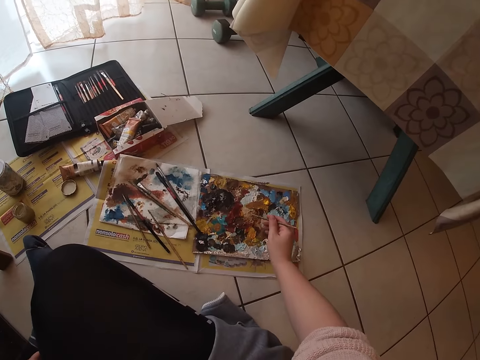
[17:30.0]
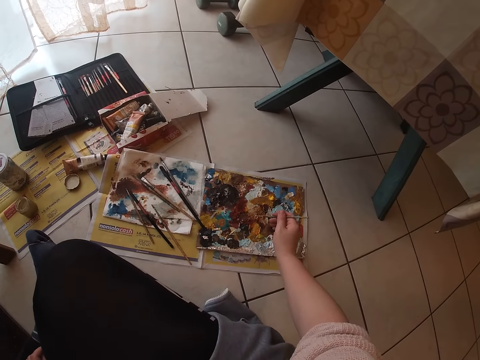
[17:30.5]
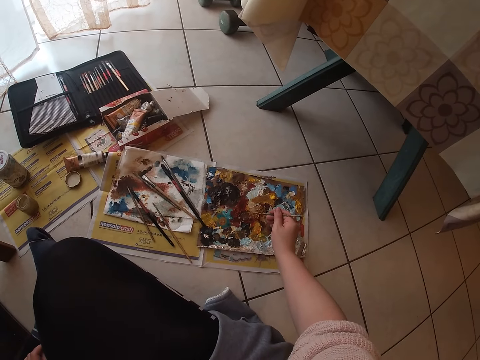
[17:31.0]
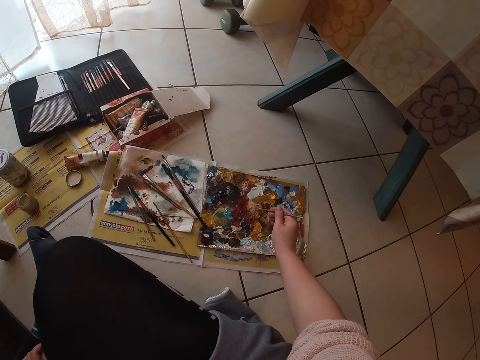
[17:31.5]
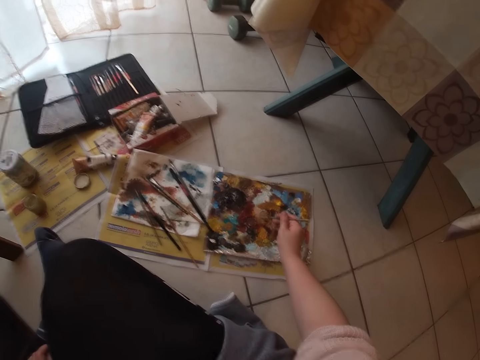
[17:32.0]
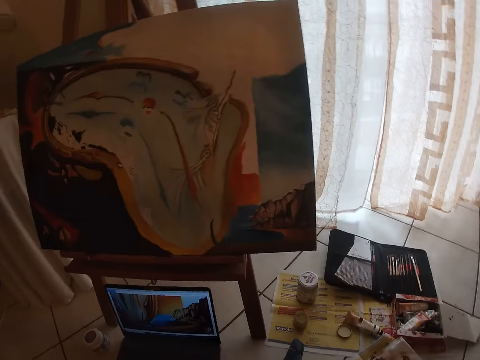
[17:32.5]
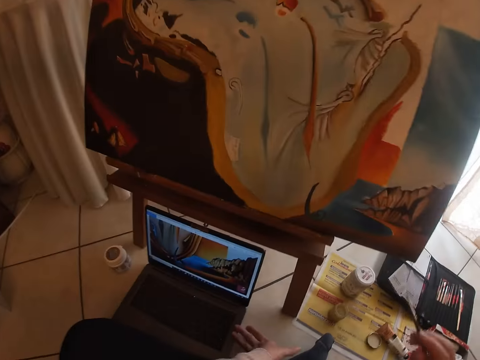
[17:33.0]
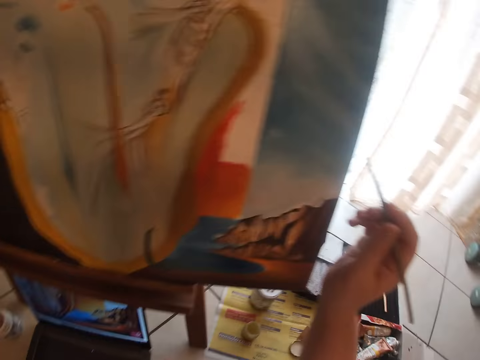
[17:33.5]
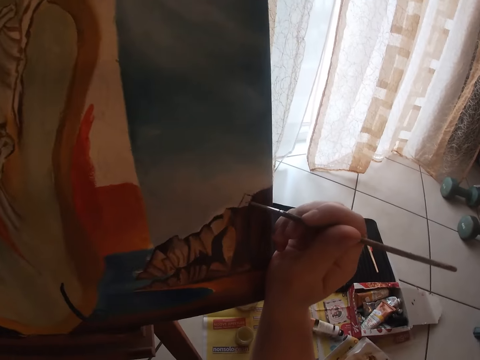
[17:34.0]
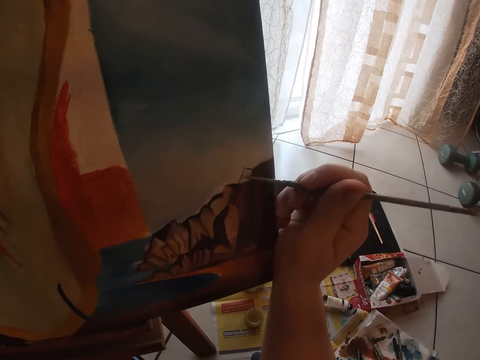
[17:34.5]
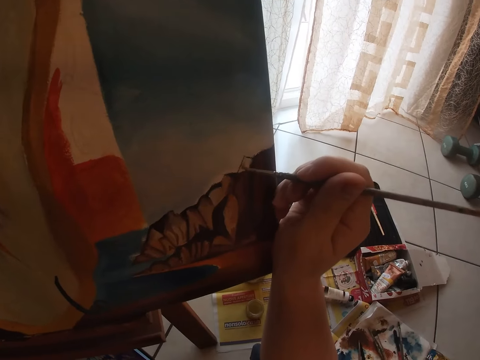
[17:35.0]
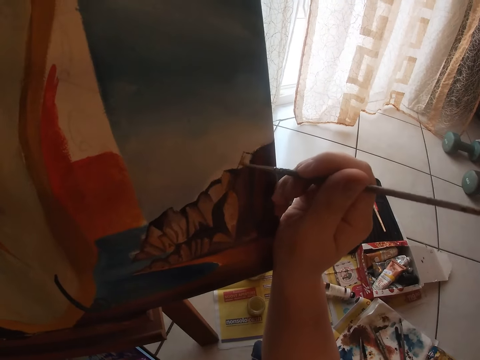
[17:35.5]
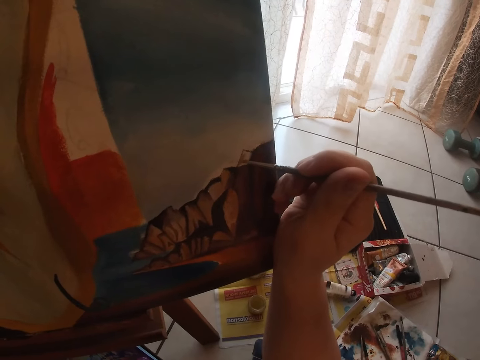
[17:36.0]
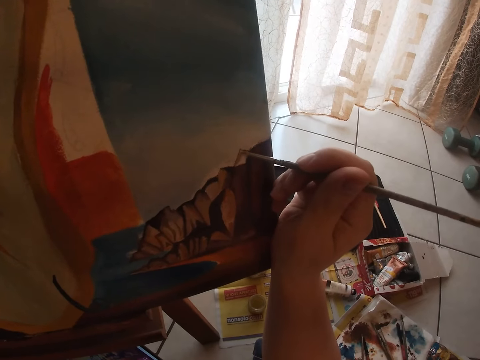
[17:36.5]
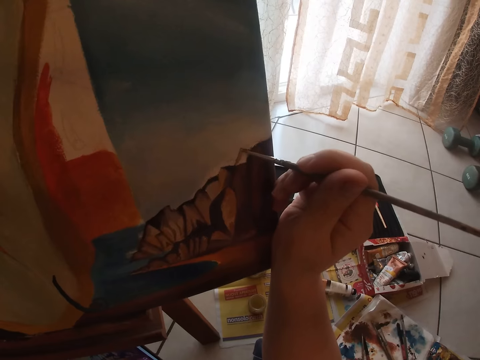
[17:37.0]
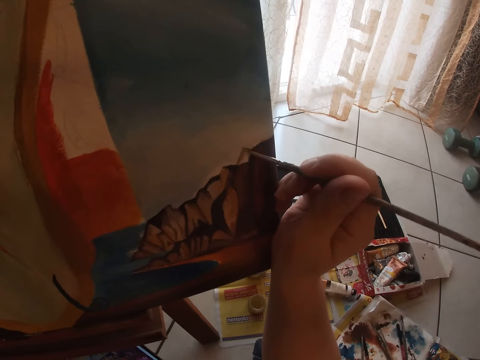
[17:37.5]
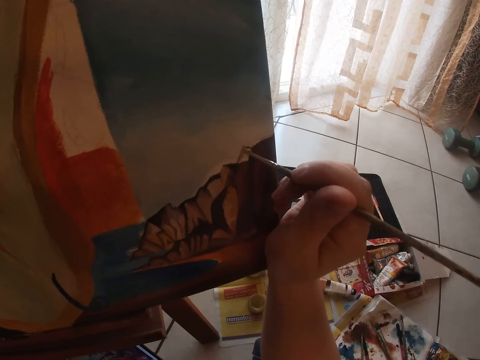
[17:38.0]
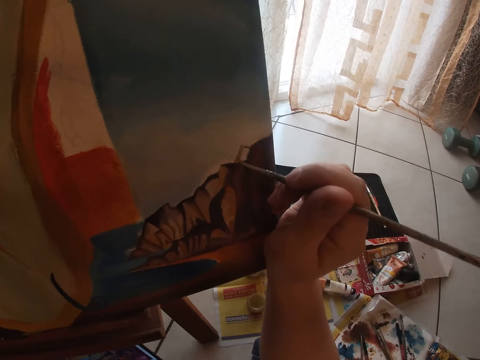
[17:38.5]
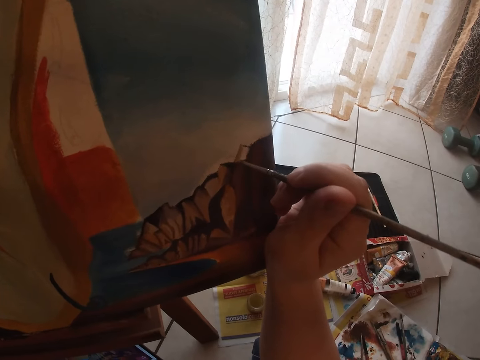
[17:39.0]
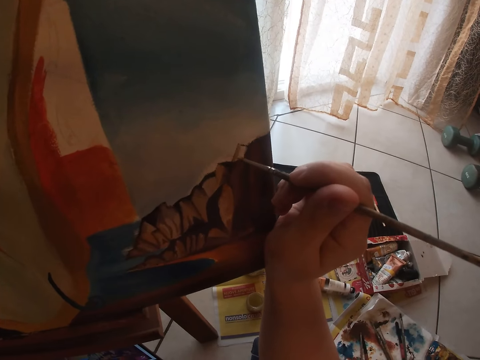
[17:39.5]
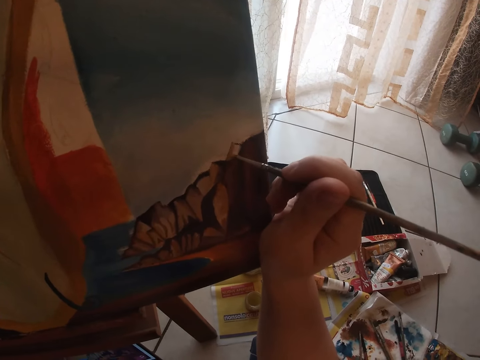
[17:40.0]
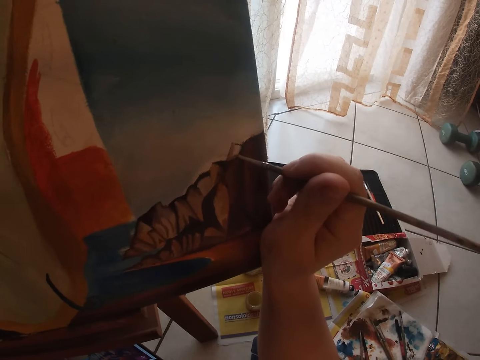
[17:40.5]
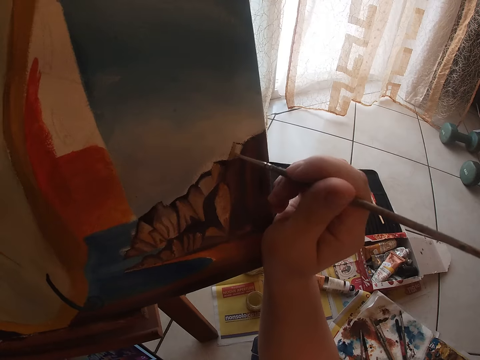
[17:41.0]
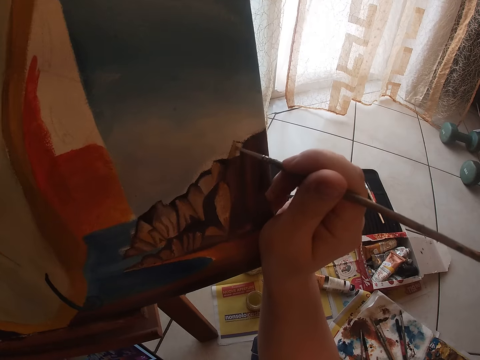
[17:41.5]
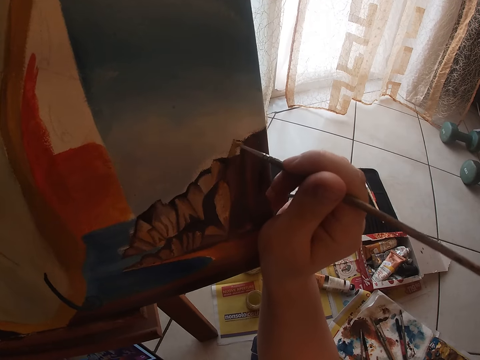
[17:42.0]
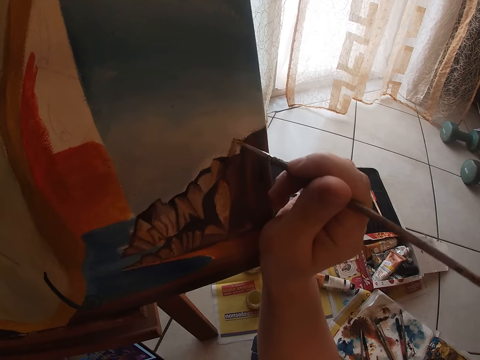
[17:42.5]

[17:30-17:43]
The camera wearer dabs the paintbrush on the paint palette. They scoop some paint from the paint palette. They paint the painting on the canvas using the paintbrush.

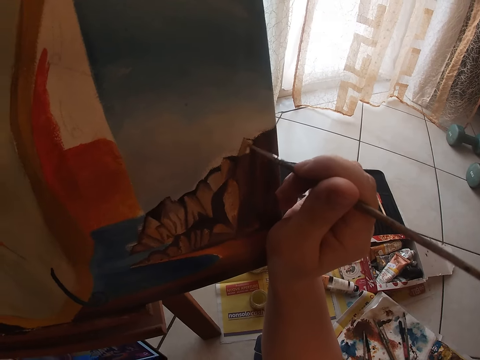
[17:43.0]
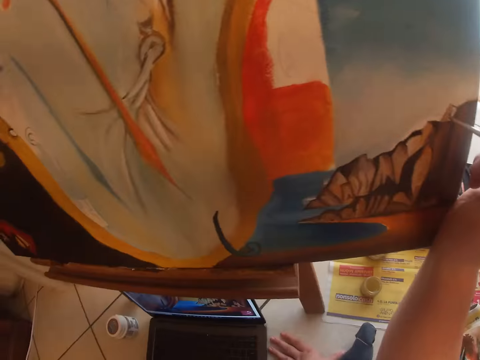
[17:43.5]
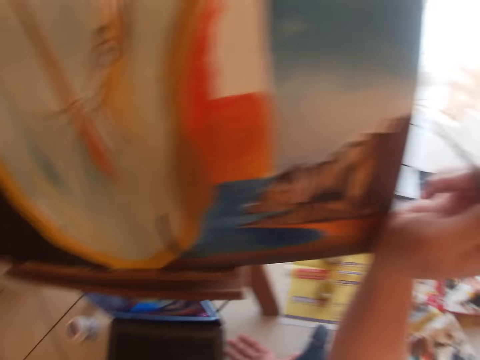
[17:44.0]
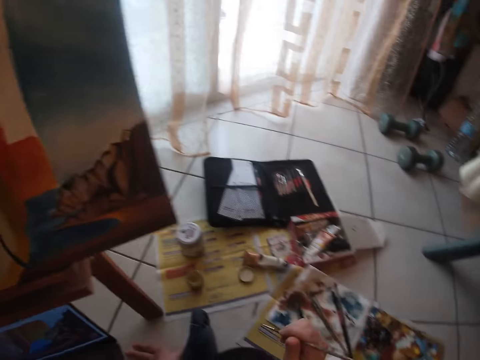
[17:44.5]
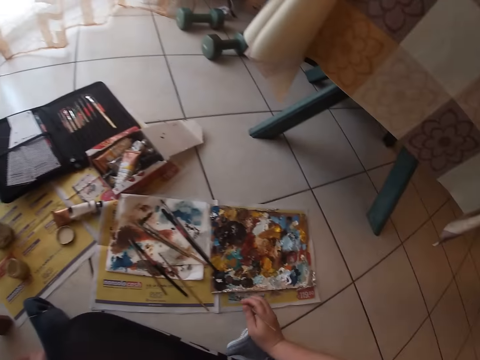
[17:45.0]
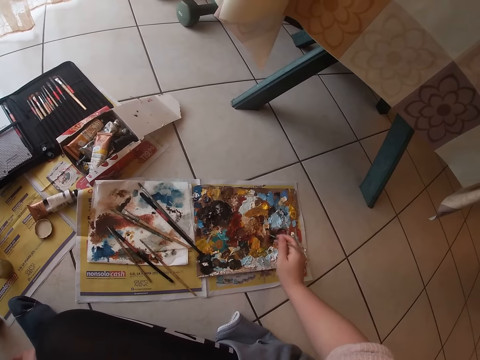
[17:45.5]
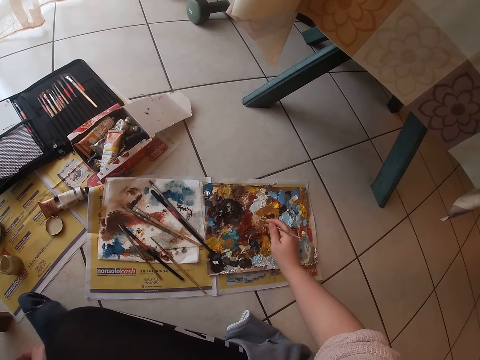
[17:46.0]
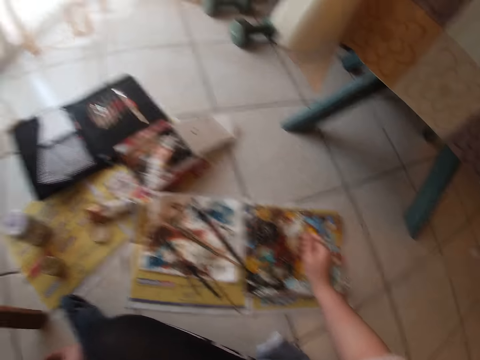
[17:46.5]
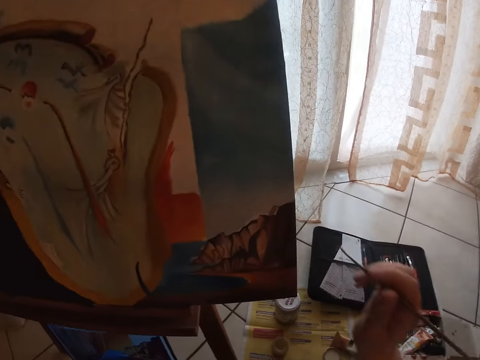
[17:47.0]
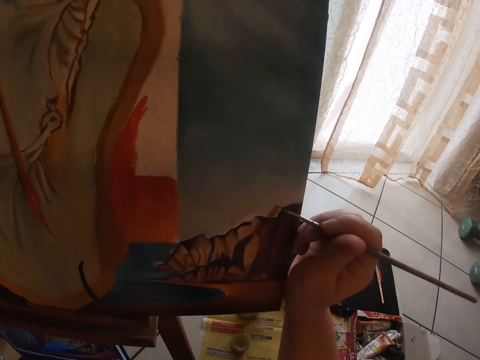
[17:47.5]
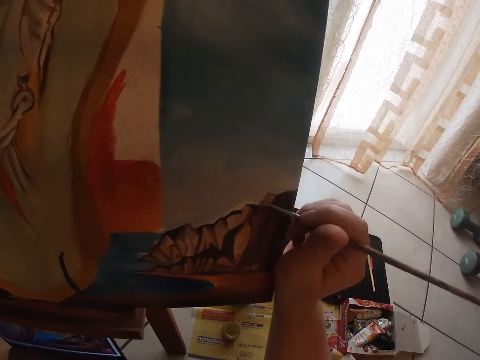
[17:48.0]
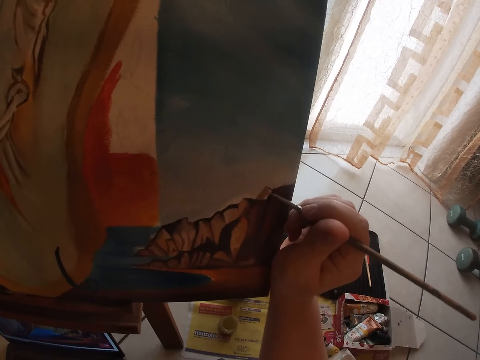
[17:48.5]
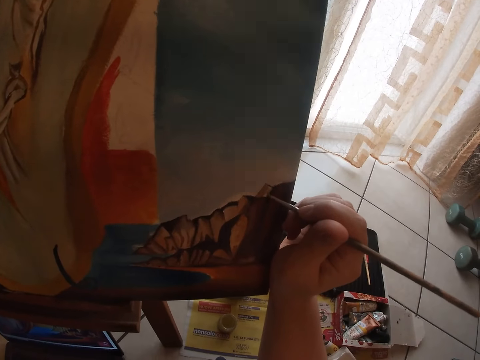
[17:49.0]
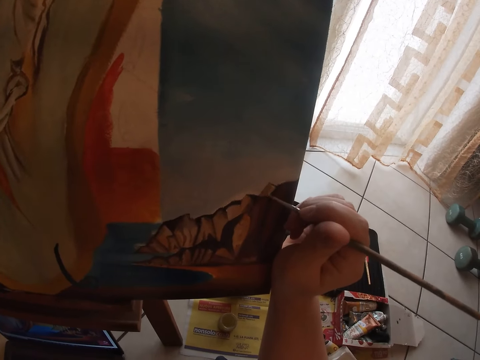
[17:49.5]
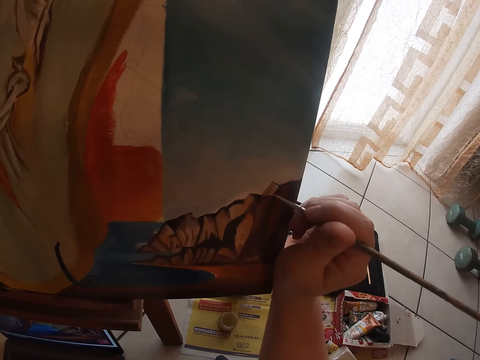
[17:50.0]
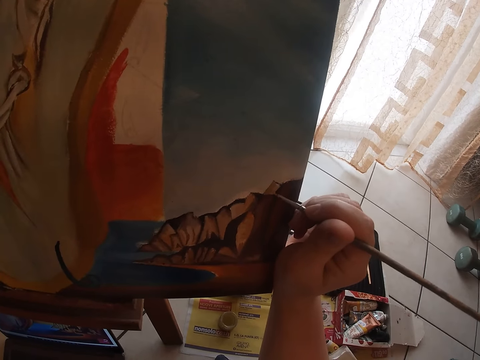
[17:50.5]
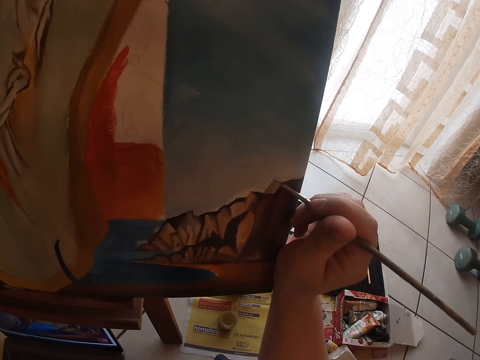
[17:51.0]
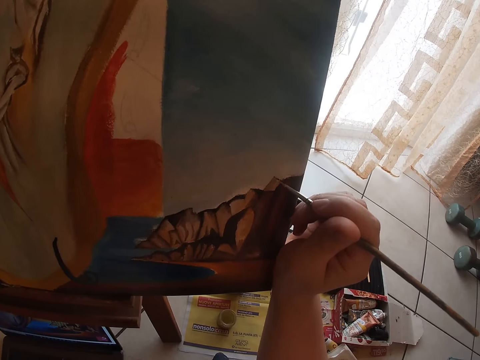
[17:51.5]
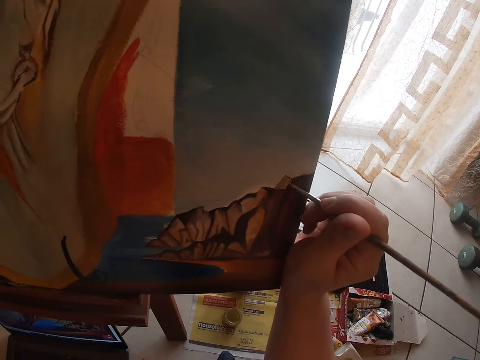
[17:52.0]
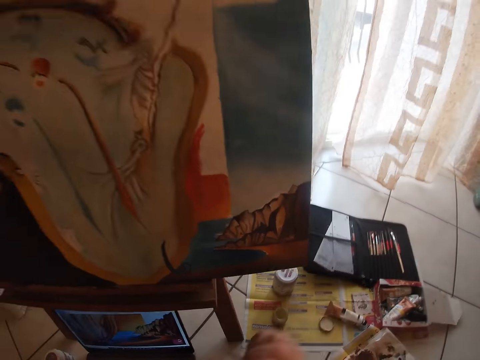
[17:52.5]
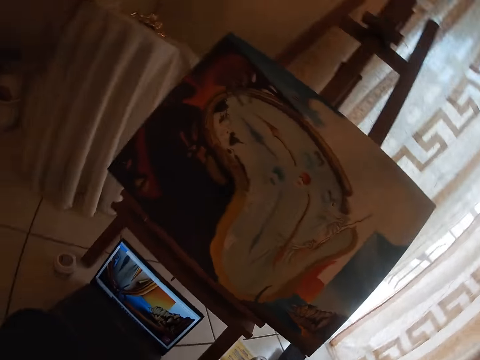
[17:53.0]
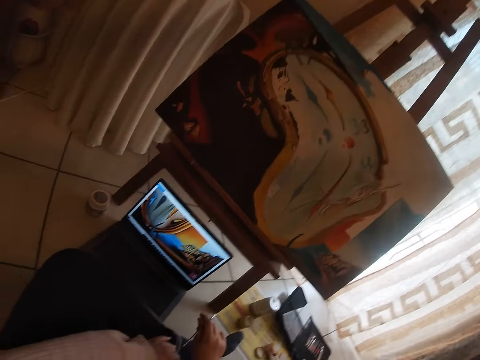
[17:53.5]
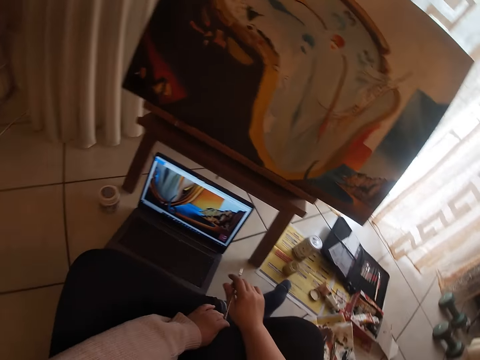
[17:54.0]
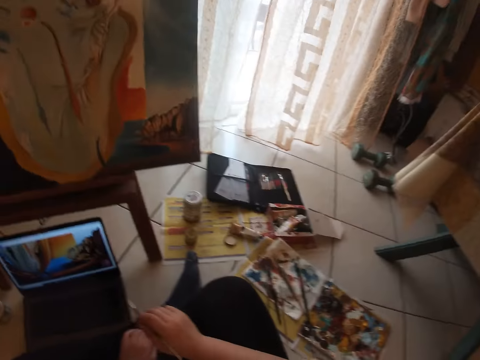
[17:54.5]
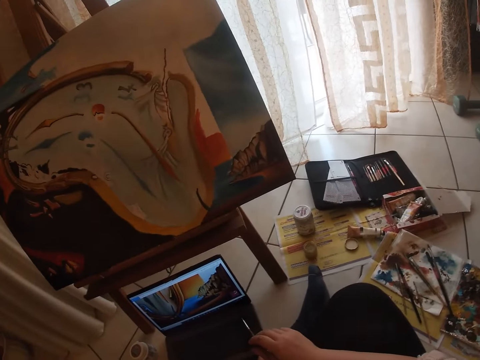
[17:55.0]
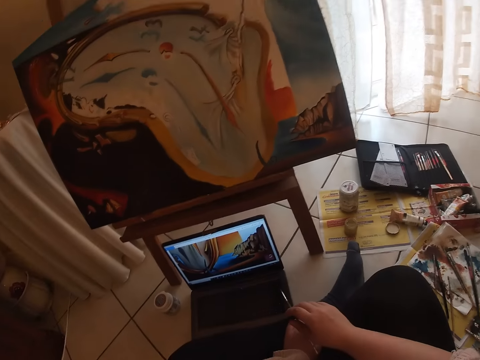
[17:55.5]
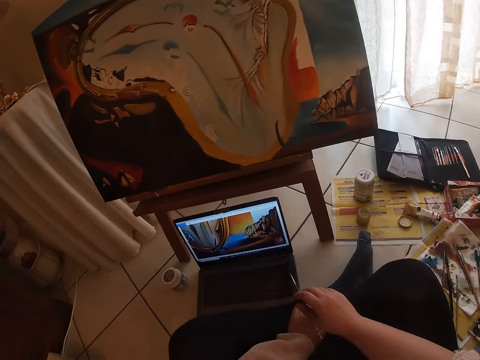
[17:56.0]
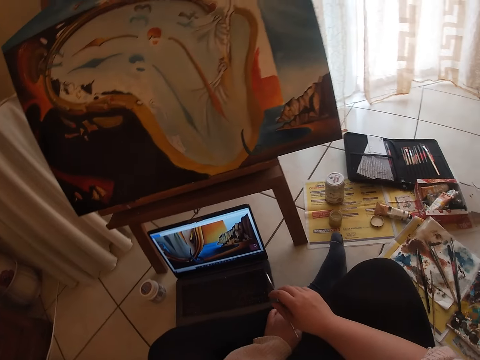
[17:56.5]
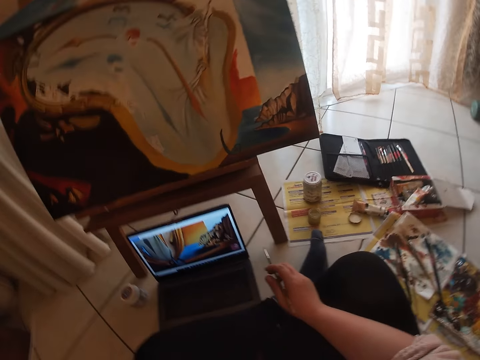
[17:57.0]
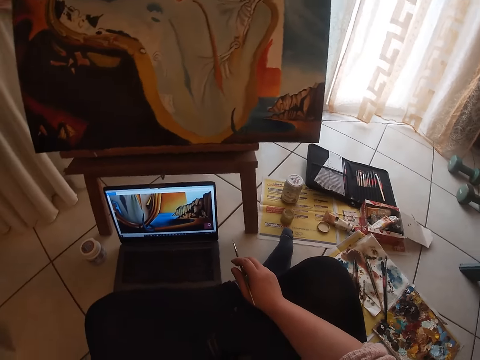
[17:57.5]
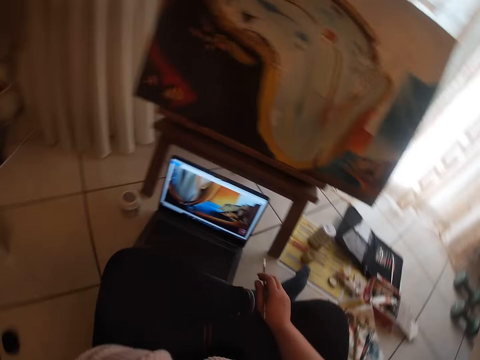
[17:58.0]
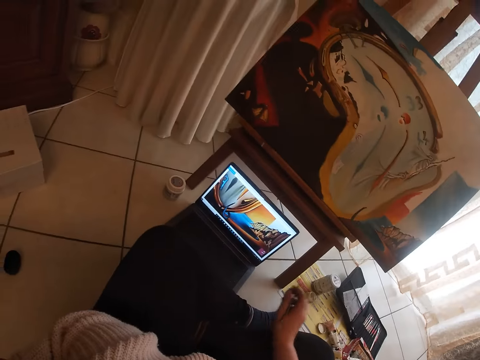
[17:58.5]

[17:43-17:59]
The camera wearer dabs the paintbrush on the paint palette. They scoop some paint from the paint palette. They paint the painting on the canvas using the paintbrush. They look at the painting.
